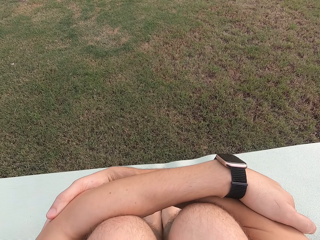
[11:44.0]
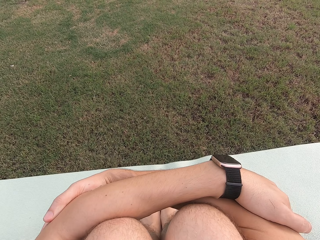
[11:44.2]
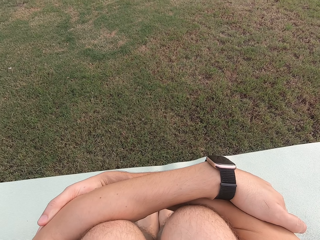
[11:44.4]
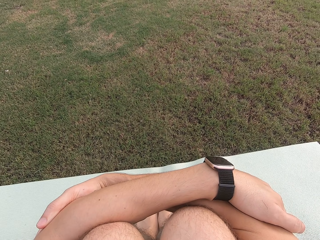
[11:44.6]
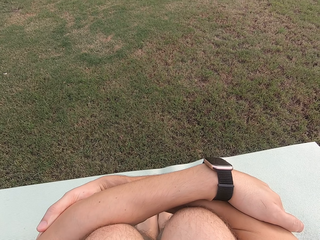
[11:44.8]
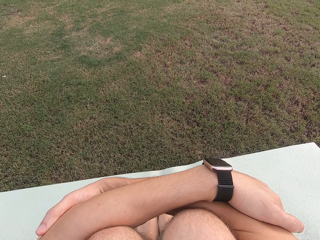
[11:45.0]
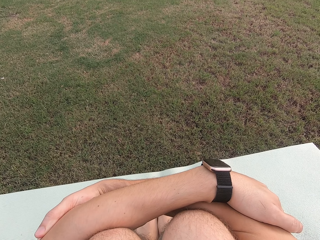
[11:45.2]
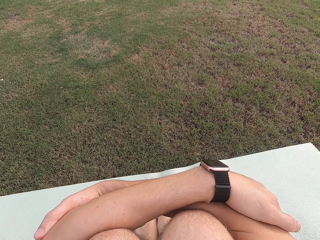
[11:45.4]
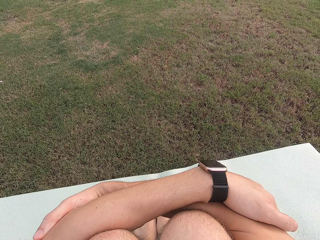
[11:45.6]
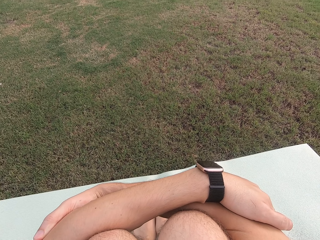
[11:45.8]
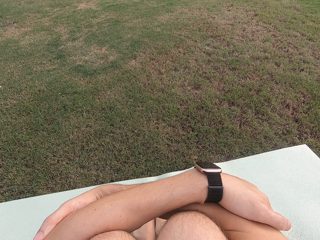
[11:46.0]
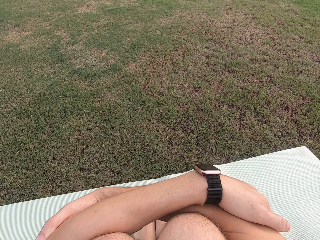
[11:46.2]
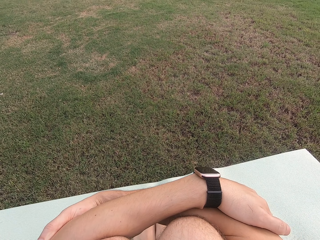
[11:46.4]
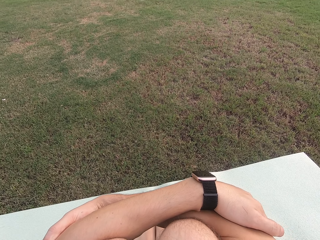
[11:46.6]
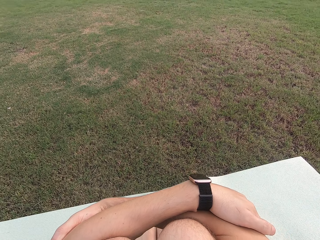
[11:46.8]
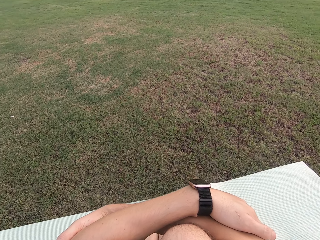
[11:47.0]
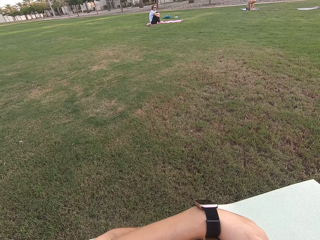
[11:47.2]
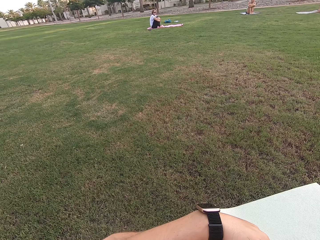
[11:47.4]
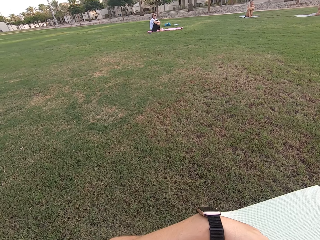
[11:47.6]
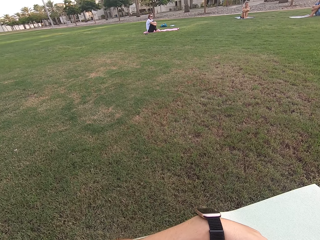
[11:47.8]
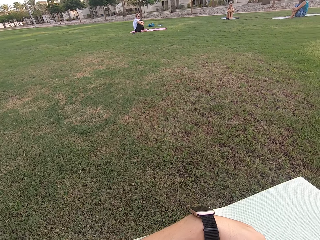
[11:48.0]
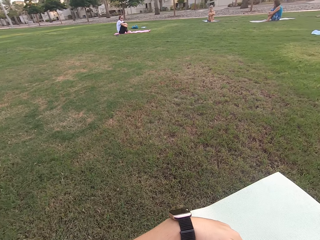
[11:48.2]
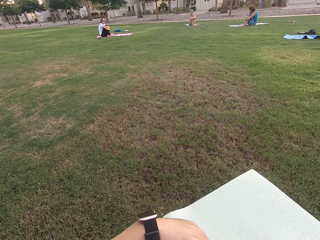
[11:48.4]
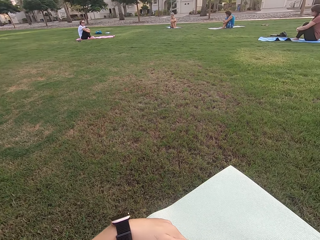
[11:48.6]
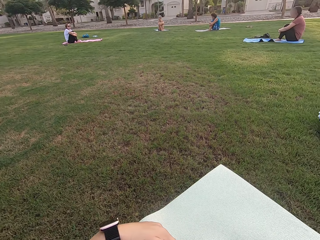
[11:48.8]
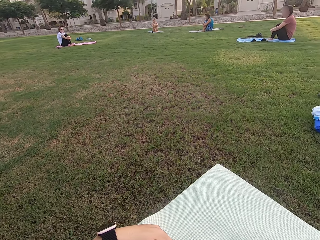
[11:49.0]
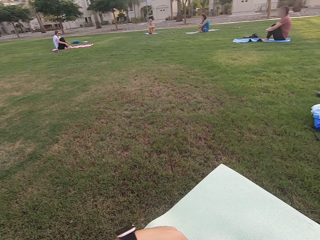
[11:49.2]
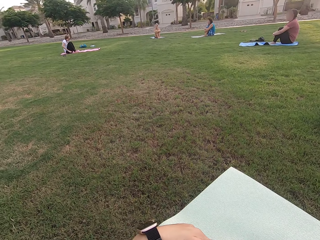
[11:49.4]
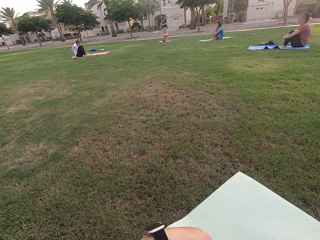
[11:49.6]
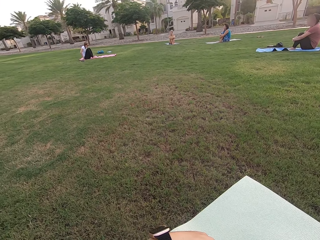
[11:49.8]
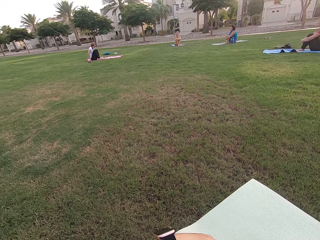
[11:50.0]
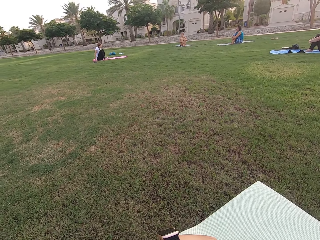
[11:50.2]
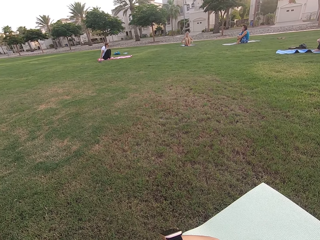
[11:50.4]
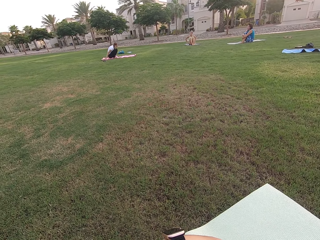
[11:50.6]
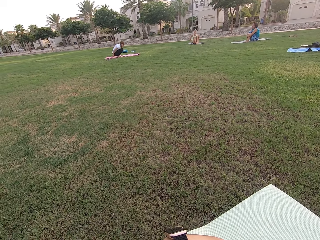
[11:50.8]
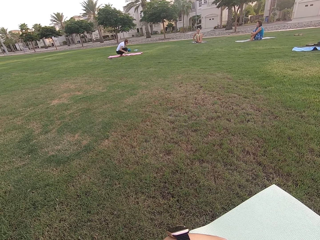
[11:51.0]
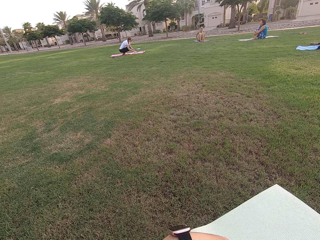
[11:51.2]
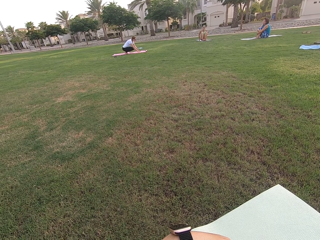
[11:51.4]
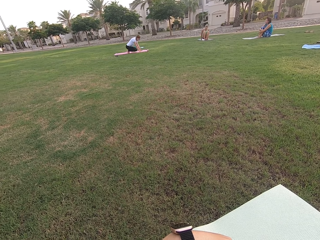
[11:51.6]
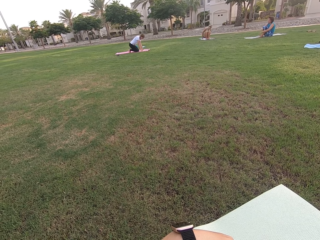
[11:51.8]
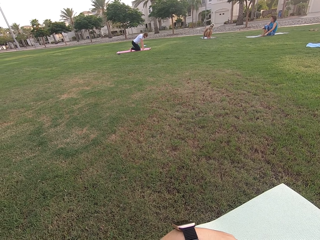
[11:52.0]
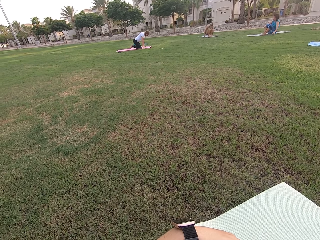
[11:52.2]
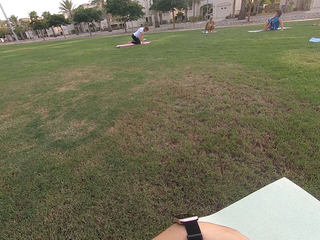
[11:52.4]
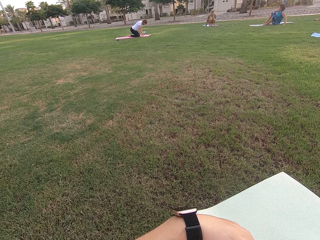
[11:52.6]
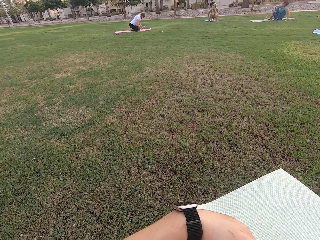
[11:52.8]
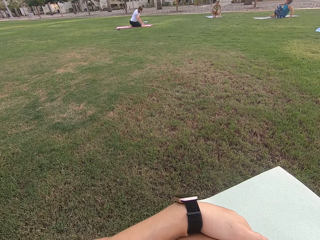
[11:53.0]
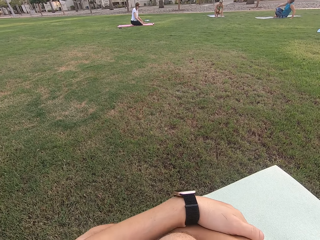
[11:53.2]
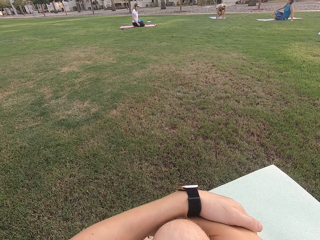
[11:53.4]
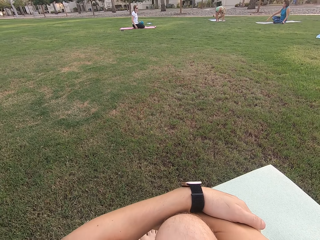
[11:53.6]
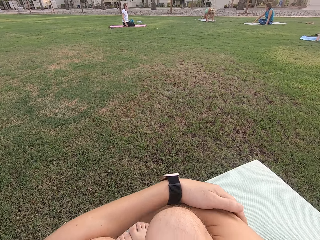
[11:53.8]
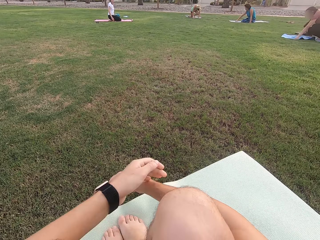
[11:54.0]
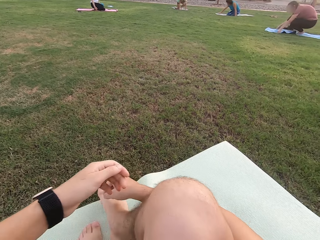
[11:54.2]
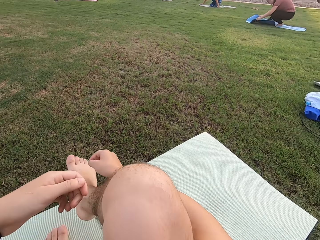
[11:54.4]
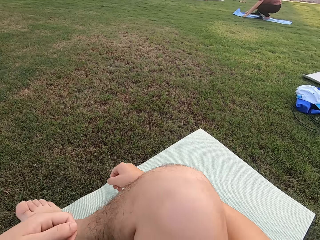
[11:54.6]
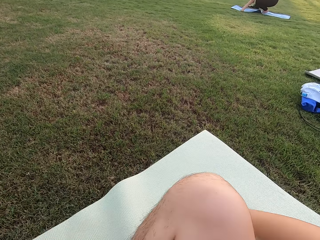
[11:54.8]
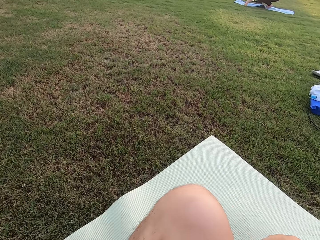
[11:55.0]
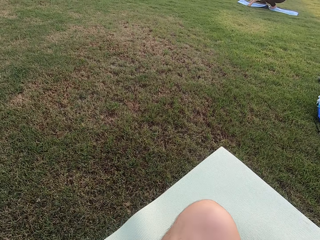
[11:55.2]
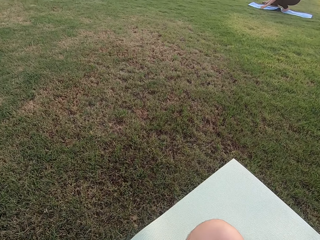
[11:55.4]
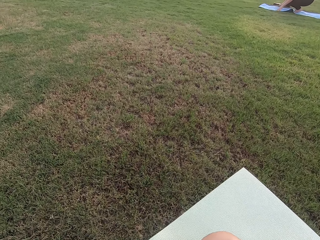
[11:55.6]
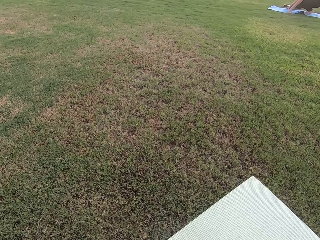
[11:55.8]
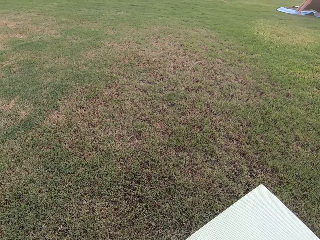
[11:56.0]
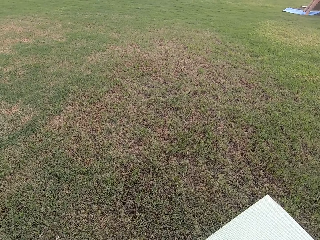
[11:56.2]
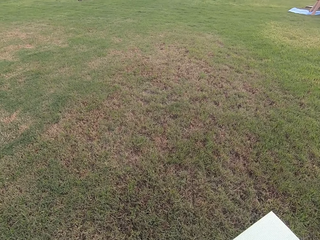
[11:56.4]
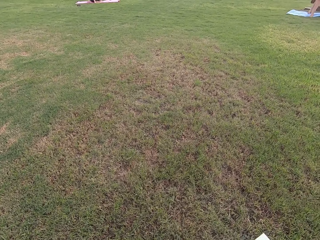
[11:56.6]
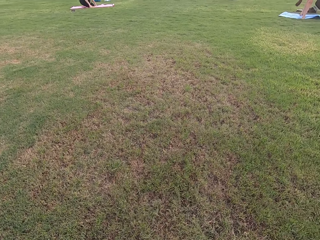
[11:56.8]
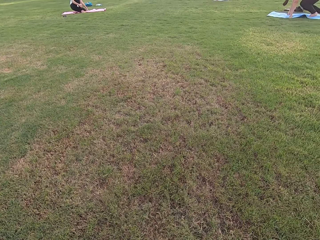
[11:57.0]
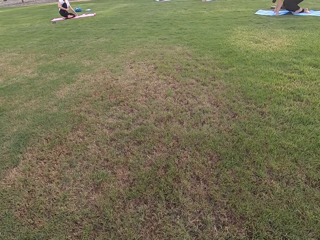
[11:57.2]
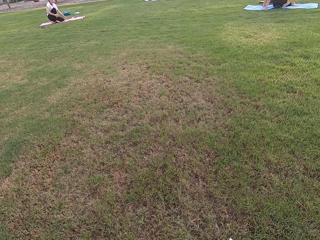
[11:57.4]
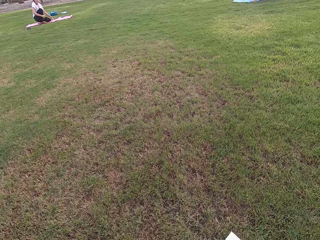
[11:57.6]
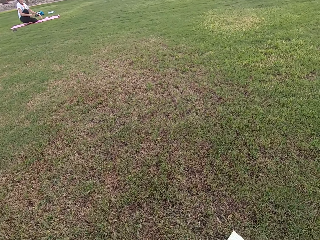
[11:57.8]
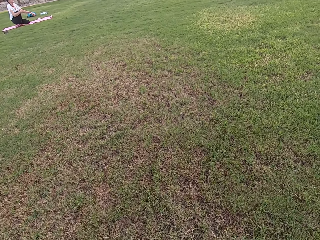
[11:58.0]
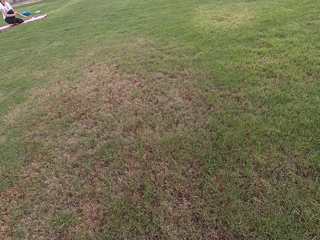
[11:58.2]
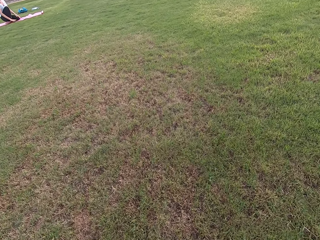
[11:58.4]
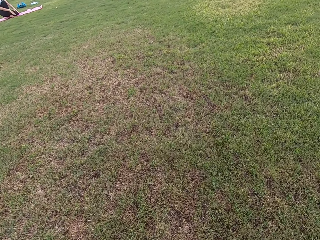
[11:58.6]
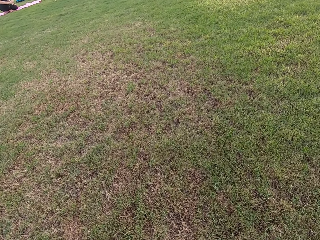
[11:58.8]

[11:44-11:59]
The camera wearer moves his hands and folds his legs.

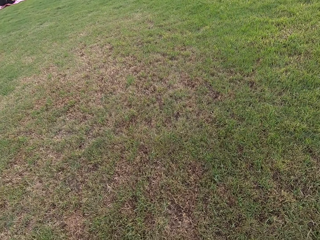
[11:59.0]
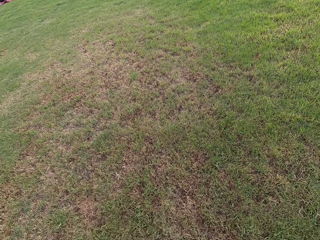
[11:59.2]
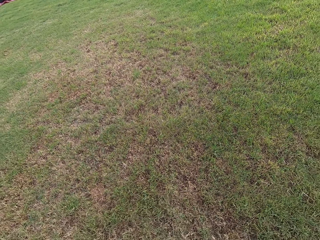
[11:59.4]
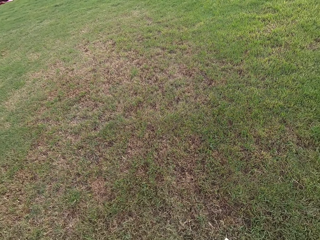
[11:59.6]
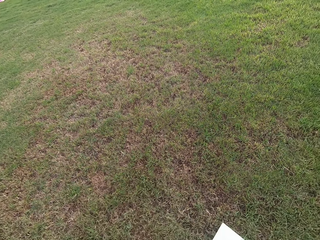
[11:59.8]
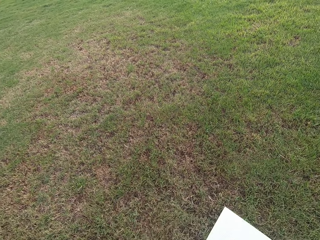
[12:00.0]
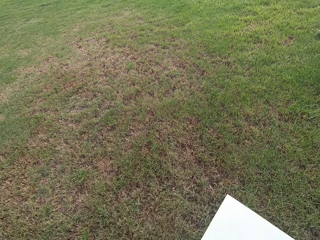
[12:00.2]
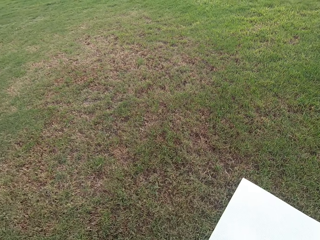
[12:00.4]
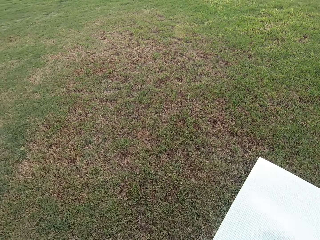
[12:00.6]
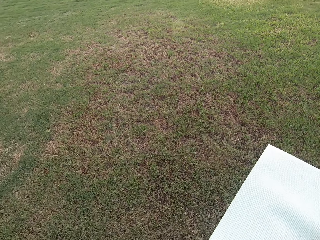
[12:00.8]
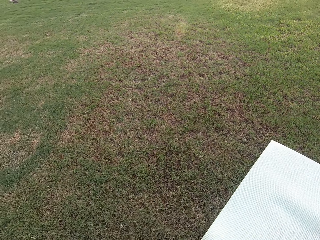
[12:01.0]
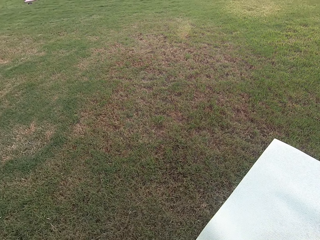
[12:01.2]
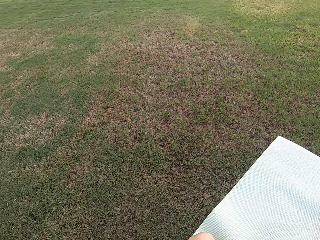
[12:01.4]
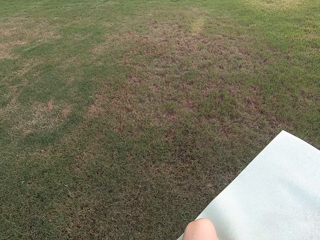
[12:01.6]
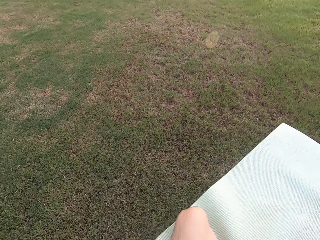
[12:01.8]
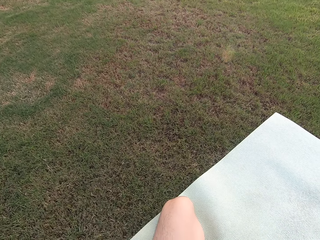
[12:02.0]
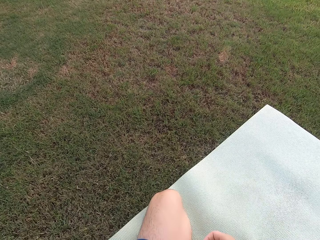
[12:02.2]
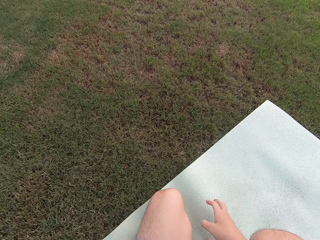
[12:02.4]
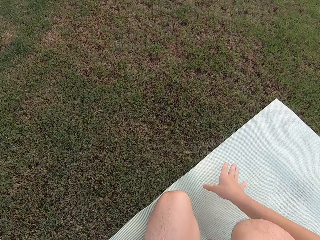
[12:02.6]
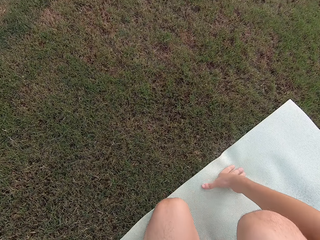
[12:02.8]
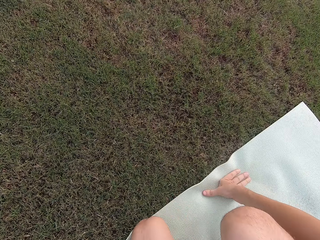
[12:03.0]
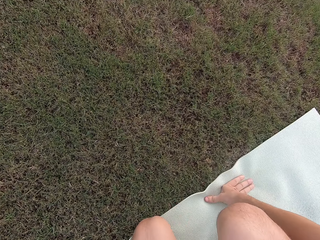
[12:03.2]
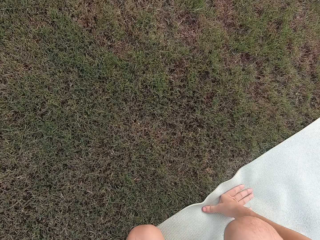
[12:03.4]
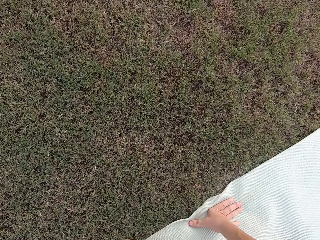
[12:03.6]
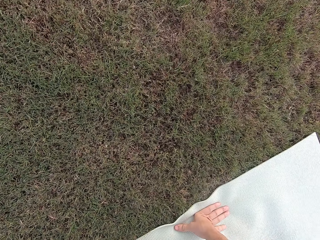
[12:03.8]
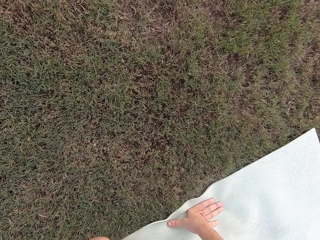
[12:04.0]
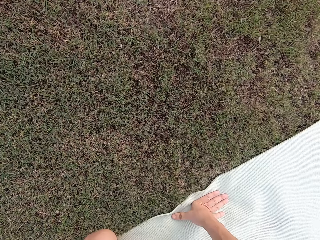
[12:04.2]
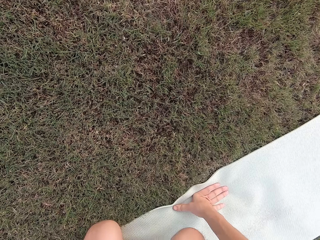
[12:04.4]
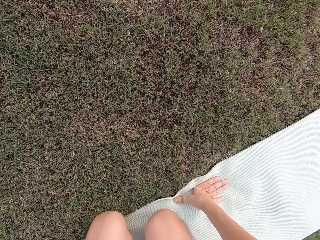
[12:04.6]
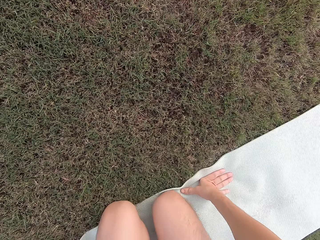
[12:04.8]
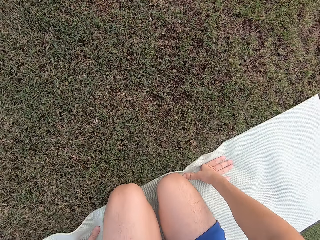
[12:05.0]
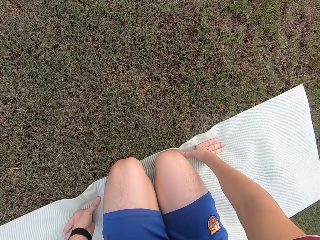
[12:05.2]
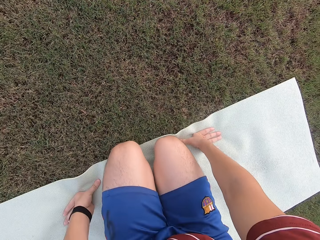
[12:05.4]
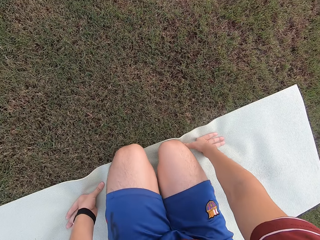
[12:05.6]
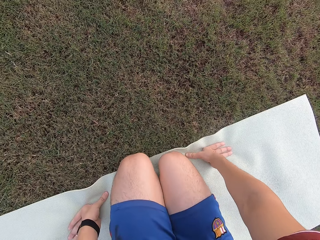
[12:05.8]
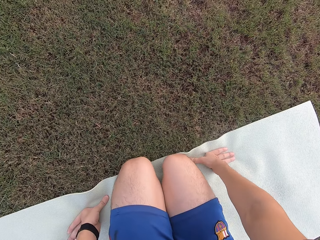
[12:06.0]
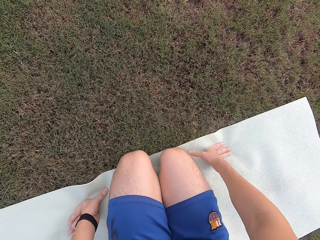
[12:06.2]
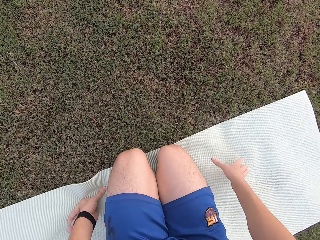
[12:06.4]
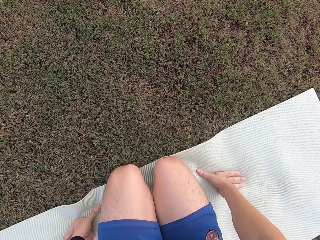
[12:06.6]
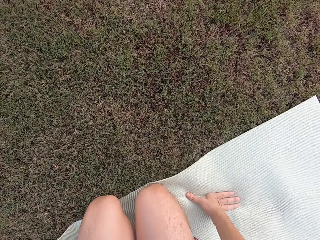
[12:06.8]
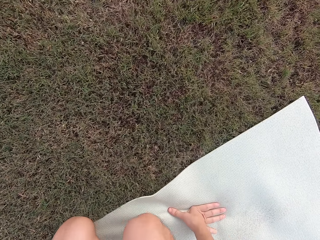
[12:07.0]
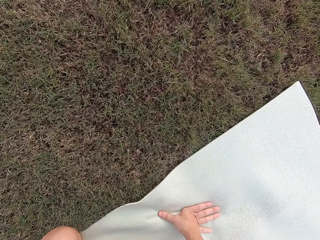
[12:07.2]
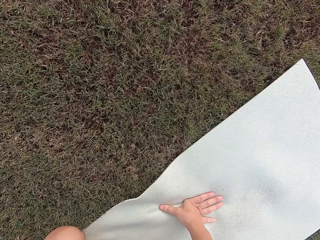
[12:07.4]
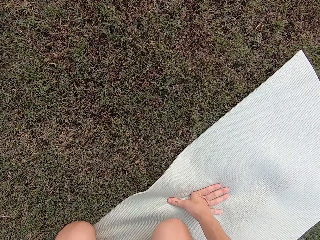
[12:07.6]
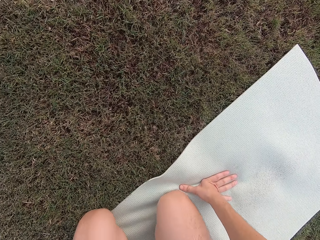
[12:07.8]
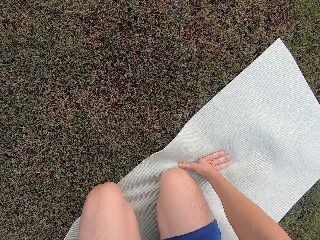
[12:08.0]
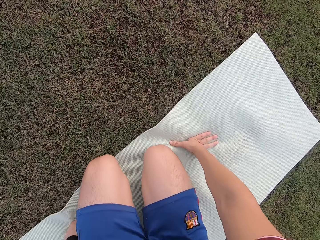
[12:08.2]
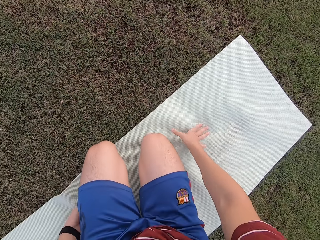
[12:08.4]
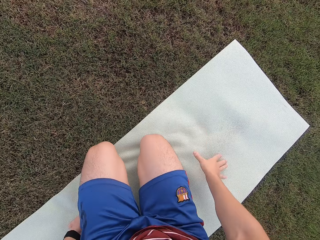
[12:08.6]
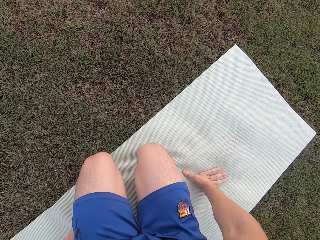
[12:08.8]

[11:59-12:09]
The camera wearer touches the mat. They touch the mat again.
